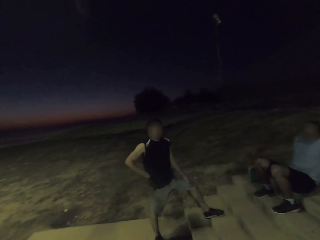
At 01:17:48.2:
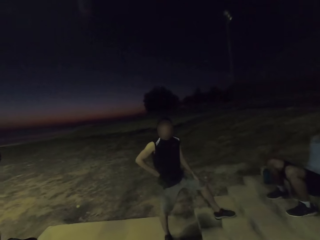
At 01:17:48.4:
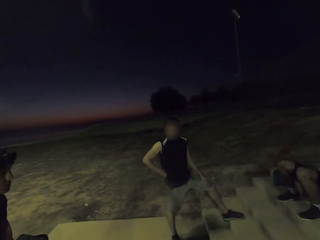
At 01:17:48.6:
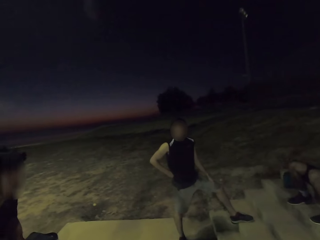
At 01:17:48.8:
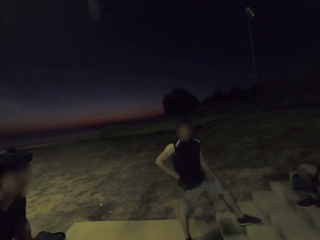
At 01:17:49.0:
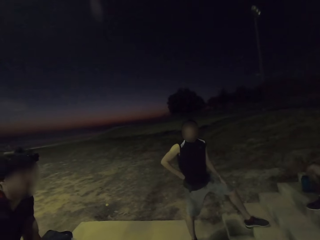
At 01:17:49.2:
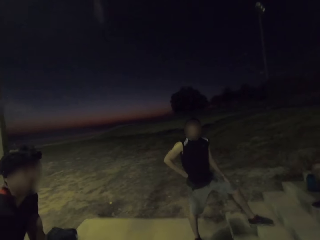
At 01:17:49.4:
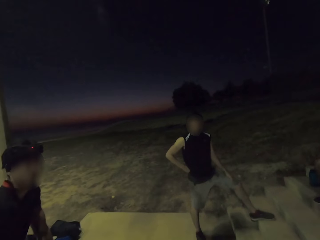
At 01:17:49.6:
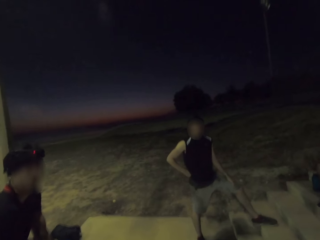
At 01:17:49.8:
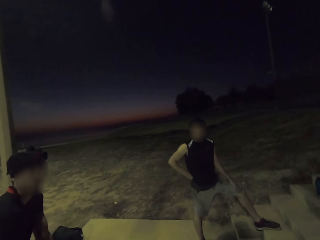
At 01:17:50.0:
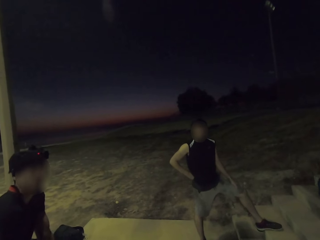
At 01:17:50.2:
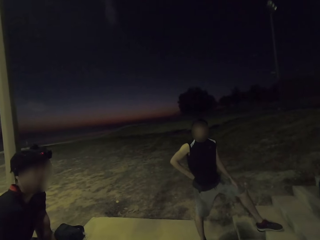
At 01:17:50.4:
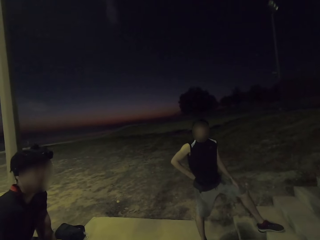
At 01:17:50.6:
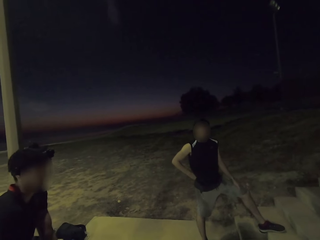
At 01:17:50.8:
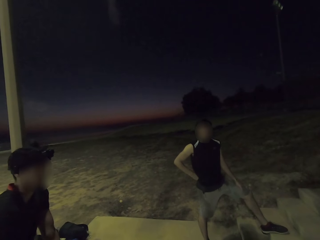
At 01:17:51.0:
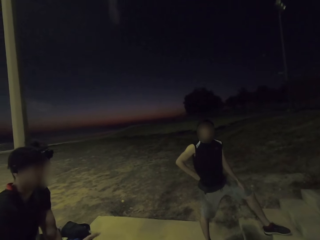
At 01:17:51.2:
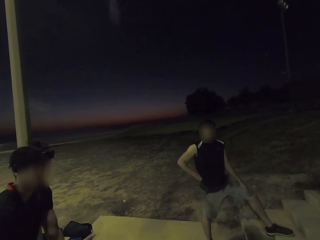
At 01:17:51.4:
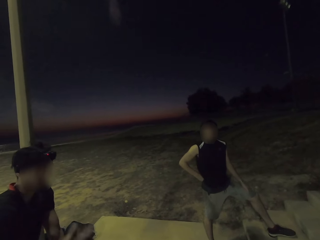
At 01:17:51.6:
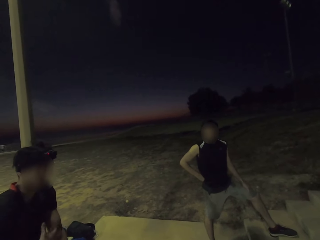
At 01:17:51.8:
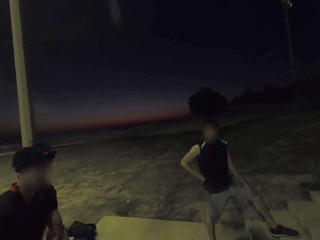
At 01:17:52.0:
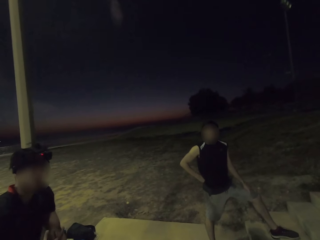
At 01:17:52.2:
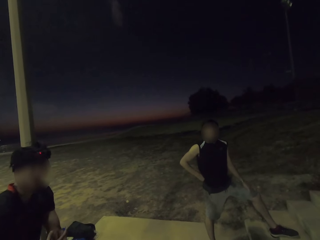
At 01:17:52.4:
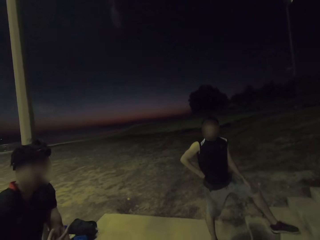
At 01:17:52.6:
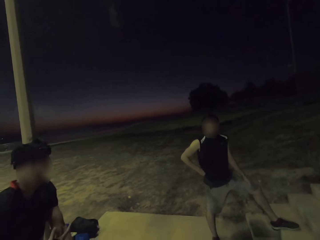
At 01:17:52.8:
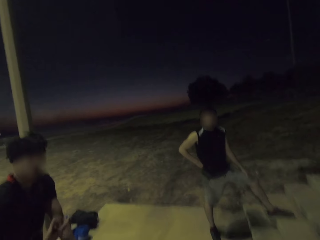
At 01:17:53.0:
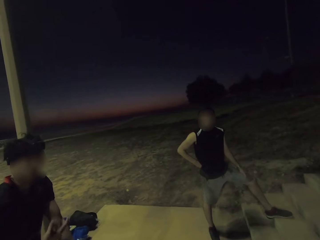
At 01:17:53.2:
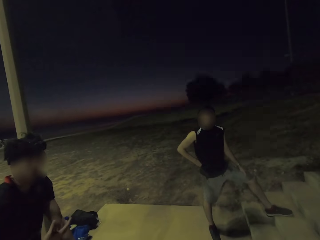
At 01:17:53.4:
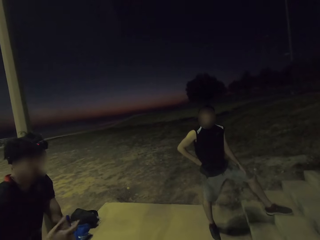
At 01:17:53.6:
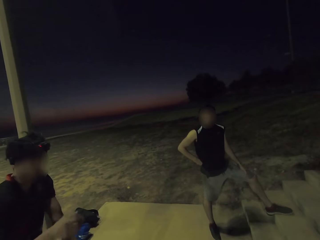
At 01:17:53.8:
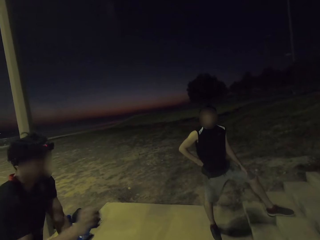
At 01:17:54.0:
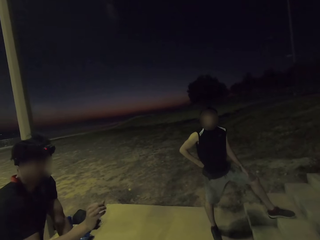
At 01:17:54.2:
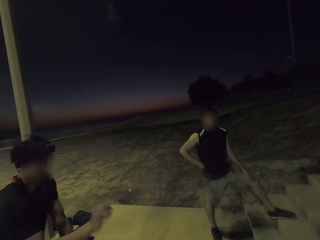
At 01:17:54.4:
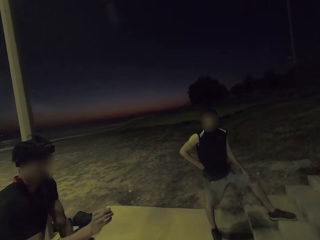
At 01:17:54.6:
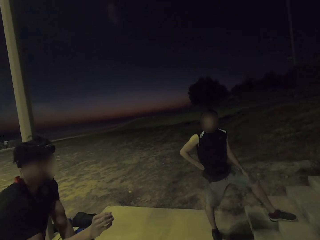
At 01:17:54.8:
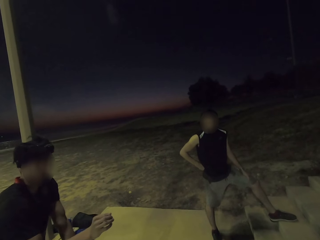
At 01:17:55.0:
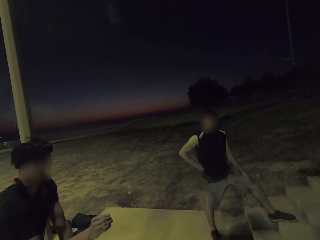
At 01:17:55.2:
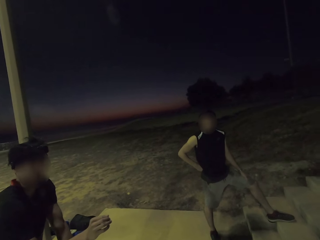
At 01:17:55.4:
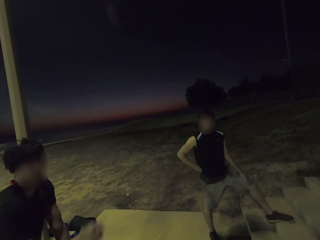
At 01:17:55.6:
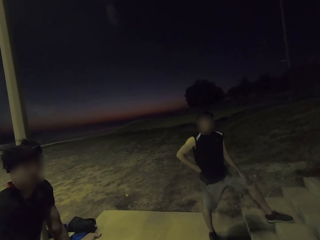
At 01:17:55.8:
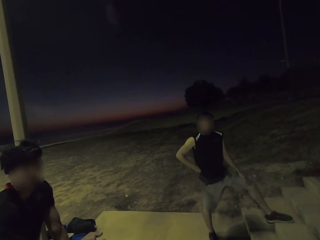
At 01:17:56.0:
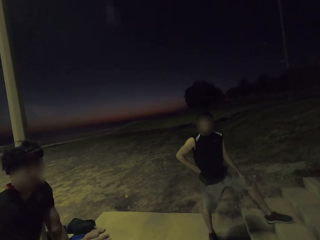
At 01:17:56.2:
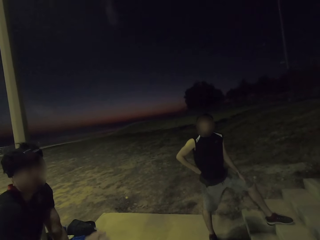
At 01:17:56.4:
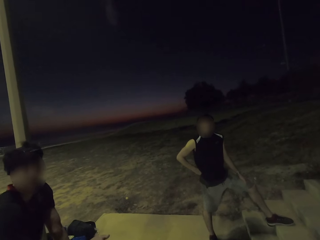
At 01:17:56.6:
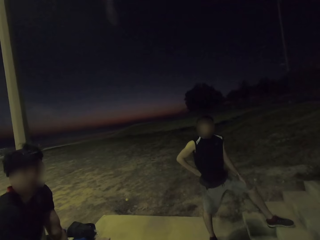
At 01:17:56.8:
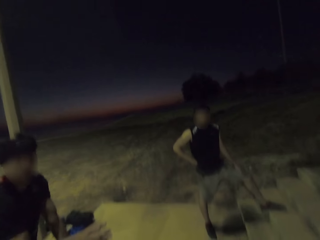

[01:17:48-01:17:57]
A man interacts. The camera wearer talks again.

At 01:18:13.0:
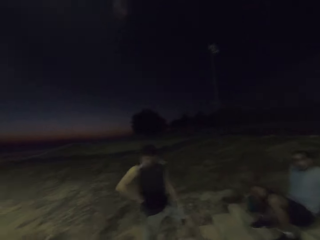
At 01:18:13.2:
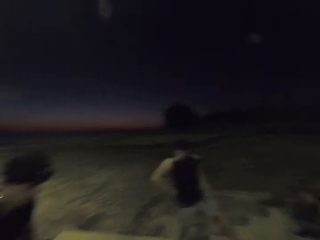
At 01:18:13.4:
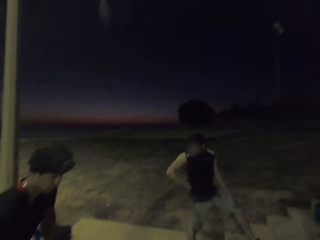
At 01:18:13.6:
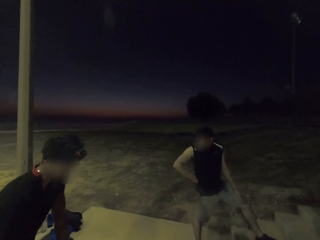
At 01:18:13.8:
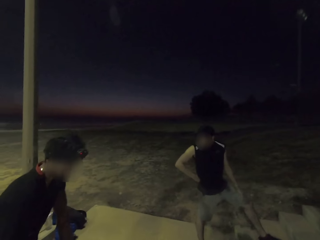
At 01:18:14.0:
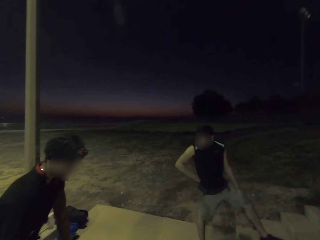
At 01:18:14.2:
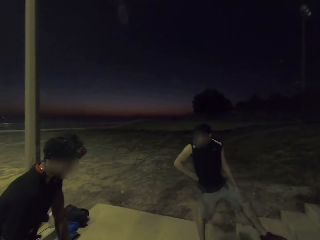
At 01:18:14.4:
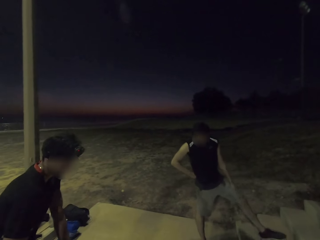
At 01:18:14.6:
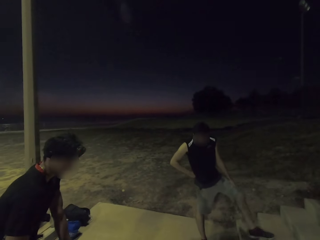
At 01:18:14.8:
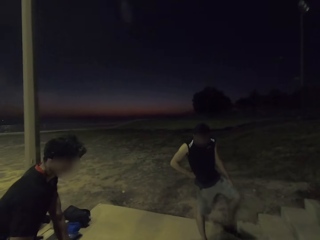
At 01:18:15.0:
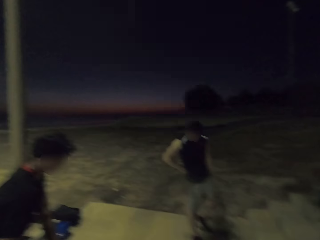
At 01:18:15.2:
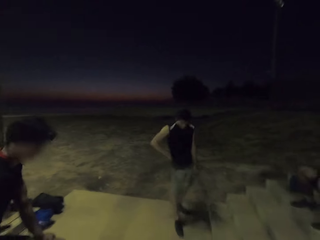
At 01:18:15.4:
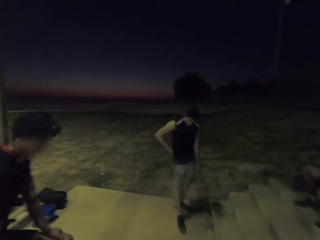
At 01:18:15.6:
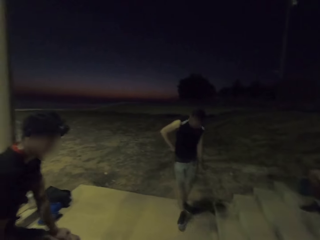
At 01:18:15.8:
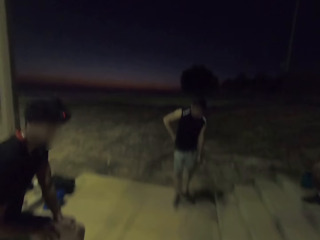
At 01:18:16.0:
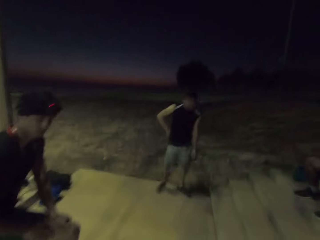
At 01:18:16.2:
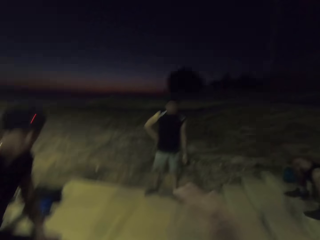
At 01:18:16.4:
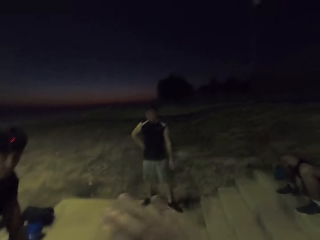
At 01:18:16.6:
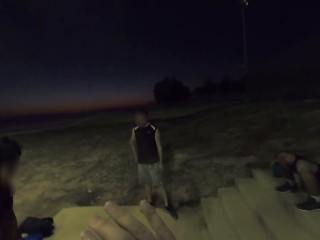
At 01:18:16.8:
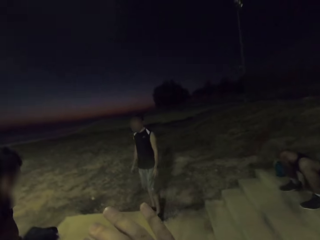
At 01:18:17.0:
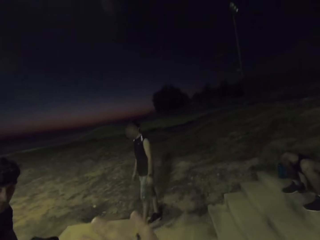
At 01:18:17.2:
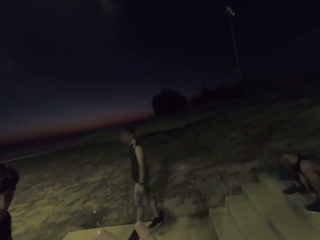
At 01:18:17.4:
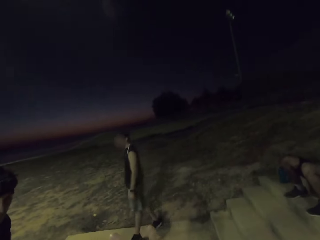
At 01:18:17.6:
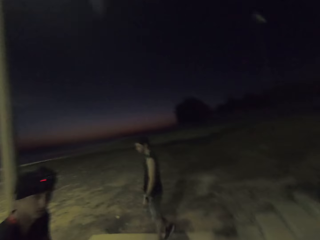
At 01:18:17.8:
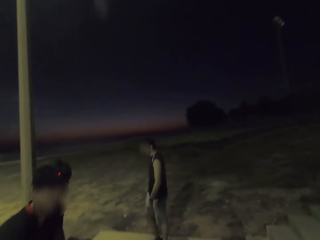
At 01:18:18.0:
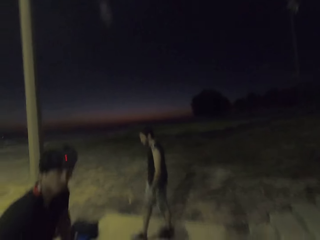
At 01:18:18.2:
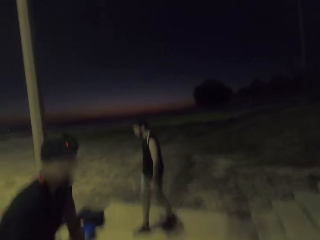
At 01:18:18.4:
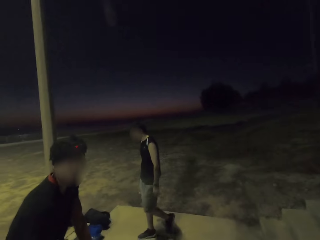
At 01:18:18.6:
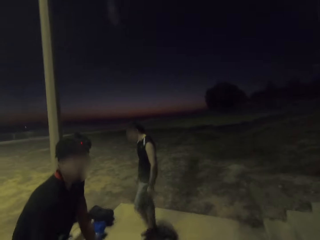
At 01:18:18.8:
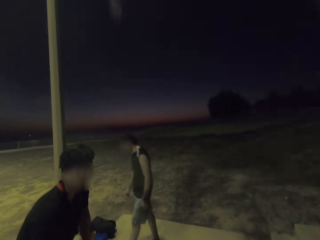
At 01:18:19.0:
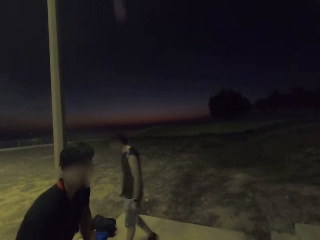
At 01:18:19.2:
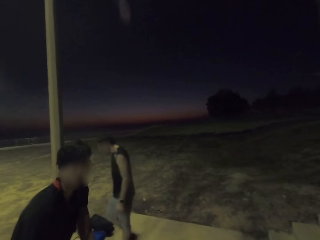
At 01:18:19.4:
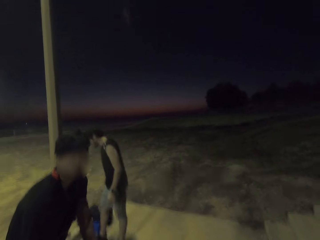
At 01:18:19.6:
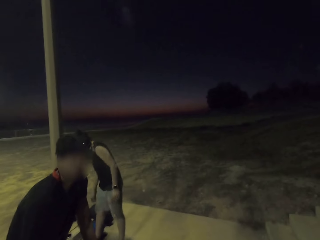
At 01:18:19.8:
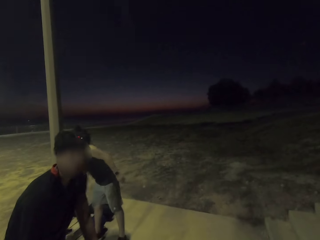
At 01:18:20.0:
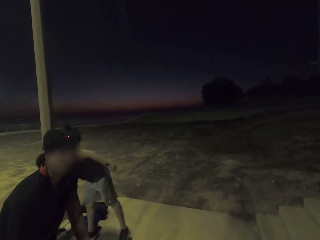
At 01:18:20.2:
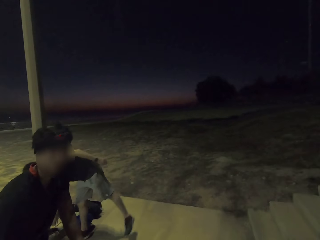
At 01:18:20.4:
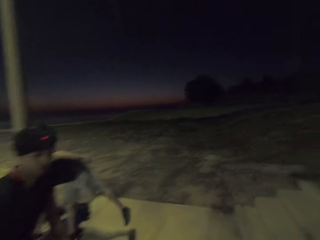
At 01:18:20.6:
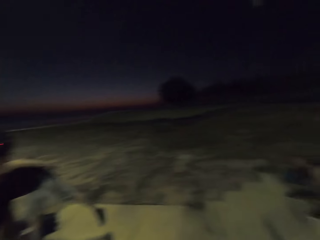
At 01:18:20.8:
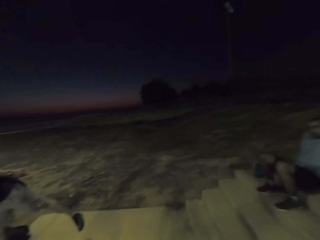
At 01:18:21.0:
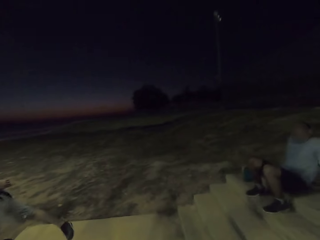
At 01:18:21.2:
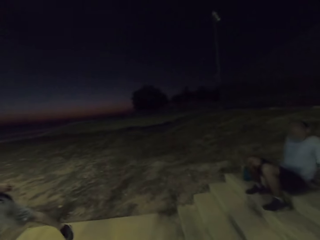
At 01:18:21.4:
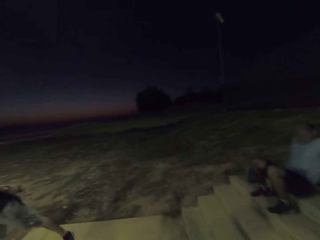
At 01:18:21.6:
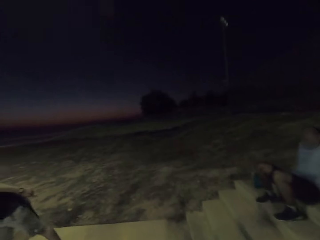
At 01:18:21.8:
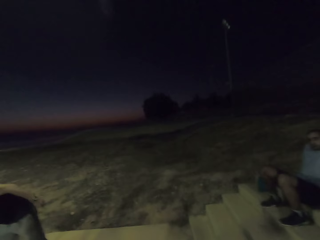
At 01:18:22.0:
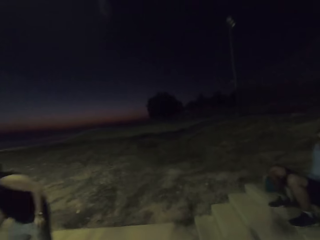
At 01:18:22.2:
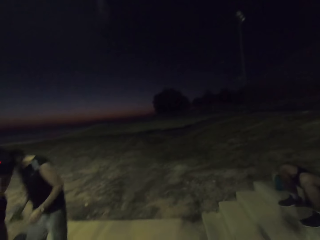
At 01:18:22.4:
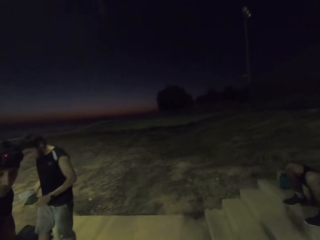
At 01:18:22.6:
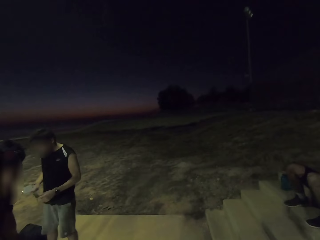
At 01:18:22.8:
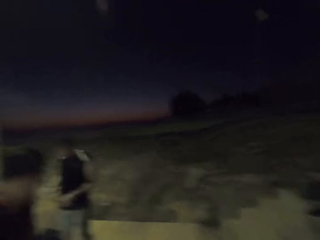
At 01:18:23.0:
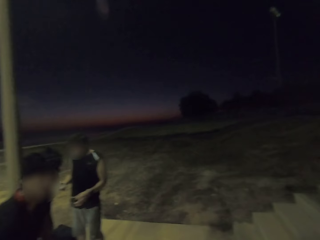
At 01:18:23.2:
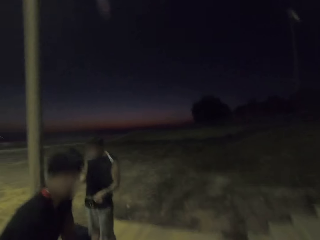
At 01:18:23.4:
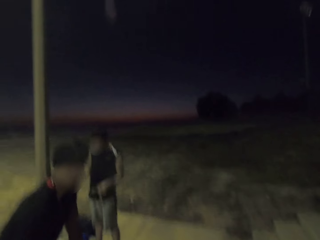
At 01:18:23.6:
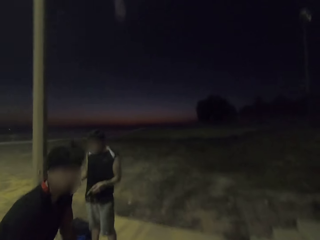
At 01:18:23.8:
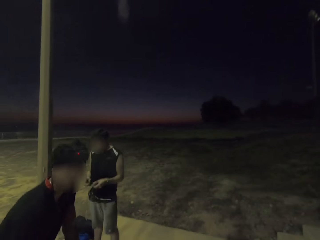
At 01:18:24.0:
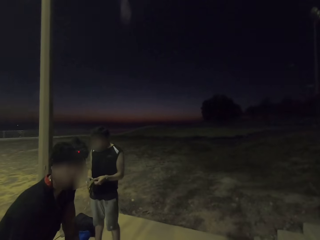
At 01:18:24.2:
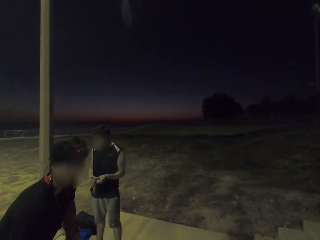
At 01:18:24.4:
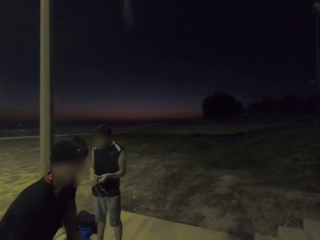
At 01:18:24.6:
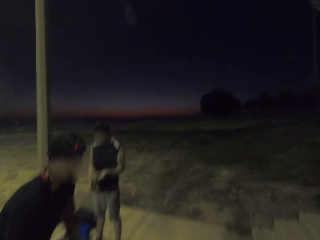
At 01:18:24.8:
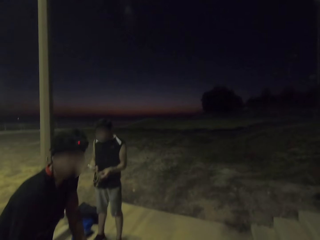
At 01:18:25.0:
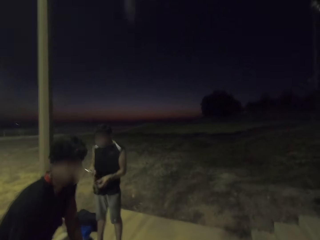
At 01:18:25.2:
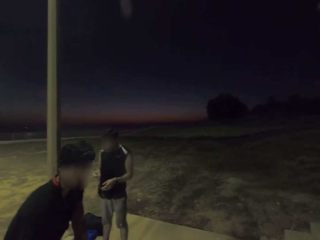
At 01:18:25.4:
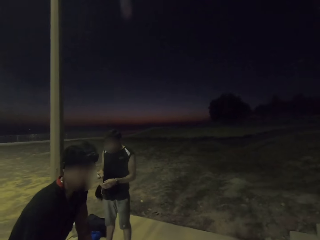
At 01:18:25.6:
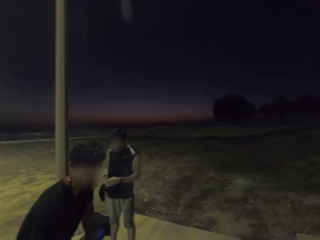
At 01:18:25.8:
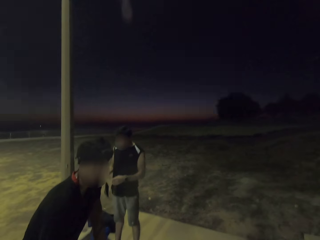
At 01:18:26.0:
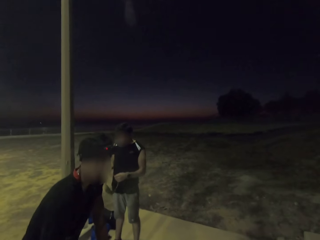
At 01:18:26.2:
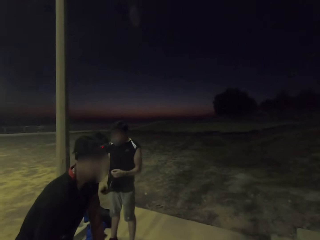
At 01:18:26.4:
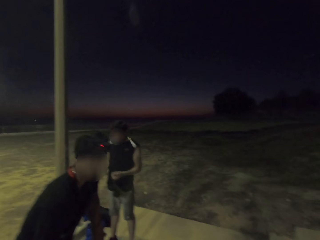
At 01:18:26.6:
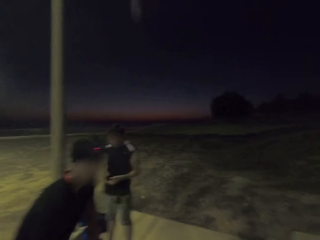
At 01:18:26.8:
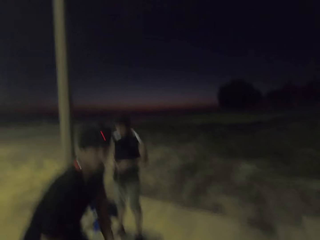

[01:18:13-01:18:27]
A man walks. The camera wearer interacts. The man picks up a face mask, picks a phone, and unties ropes.
